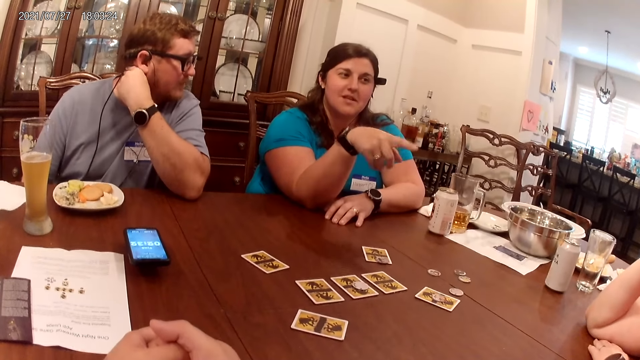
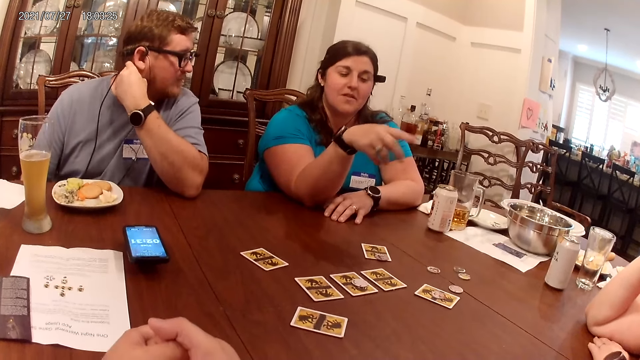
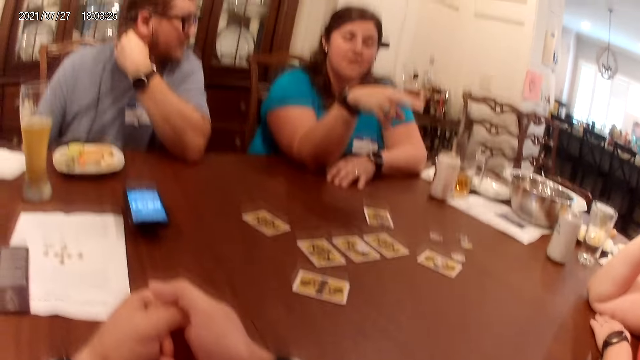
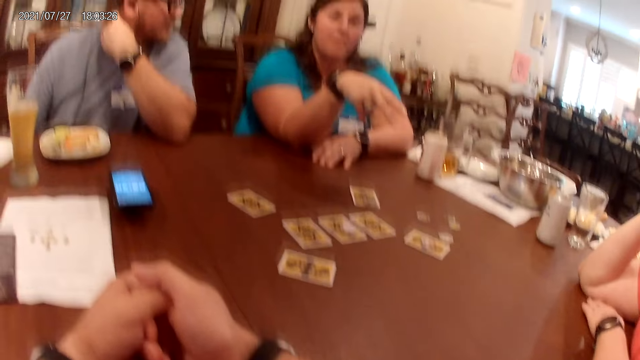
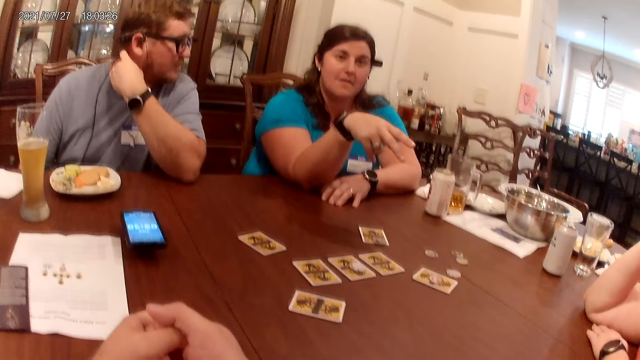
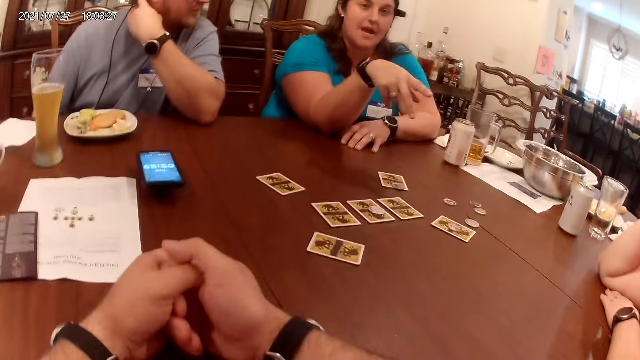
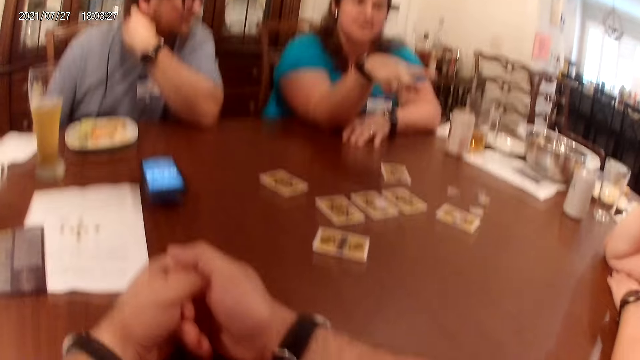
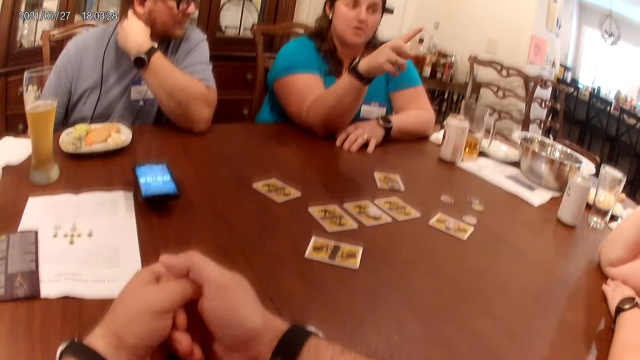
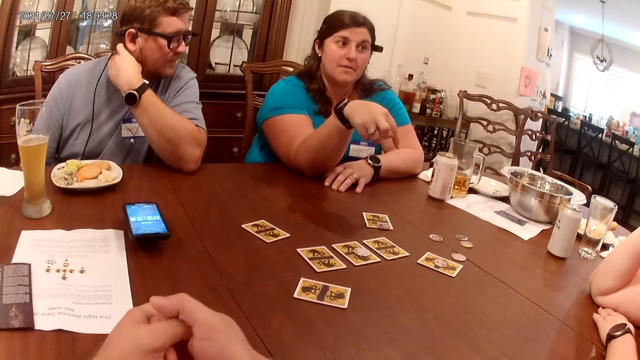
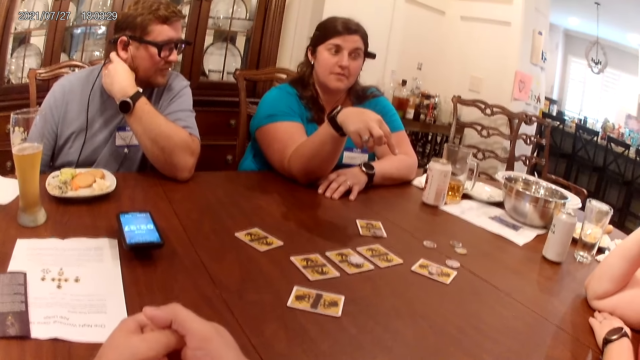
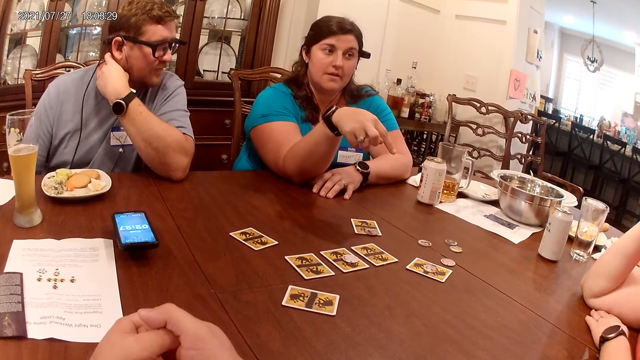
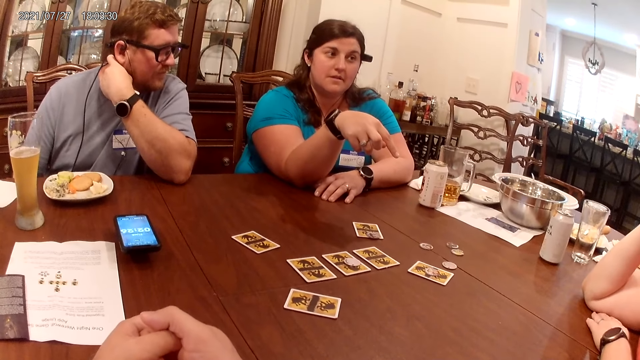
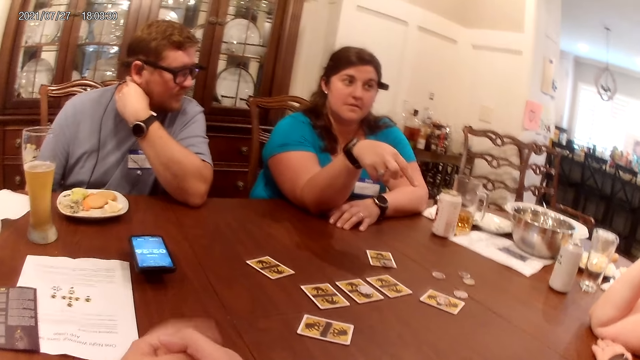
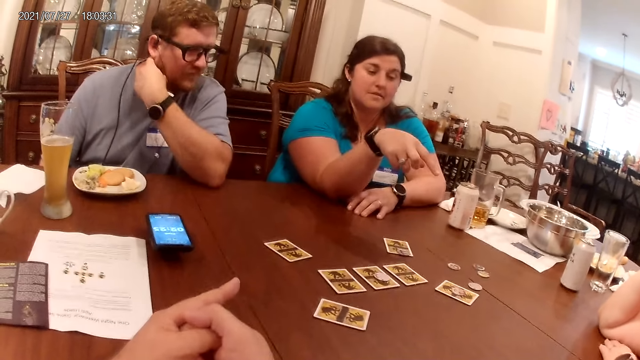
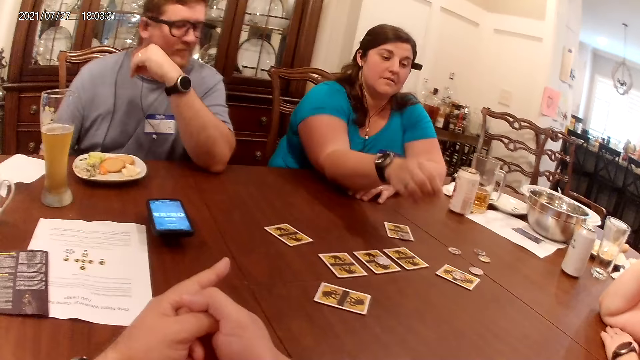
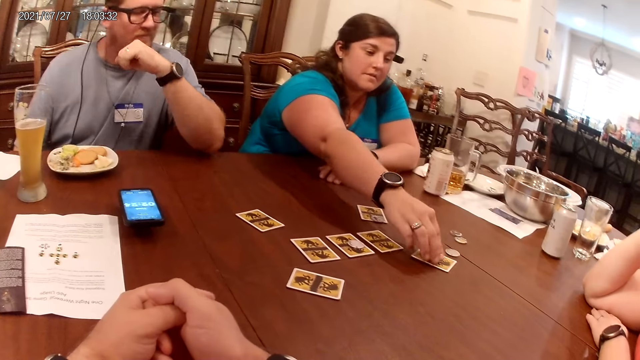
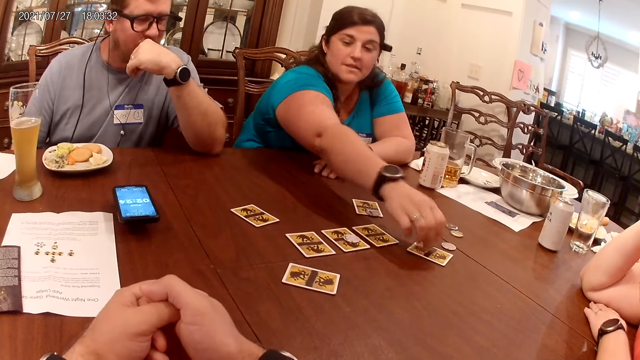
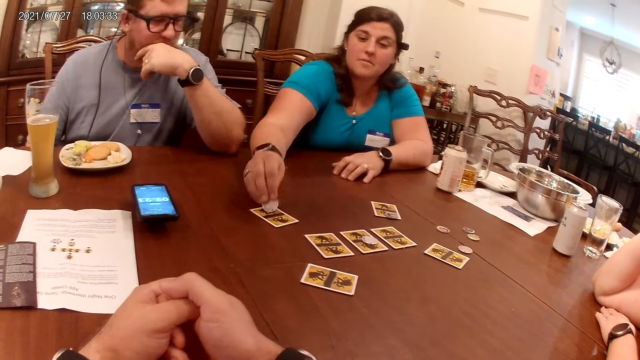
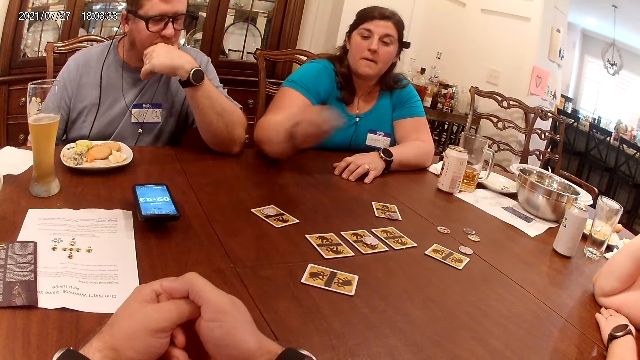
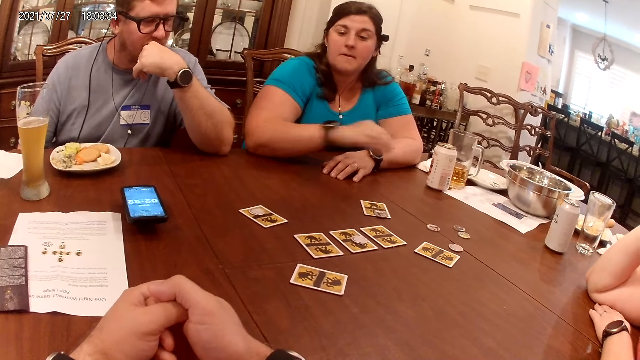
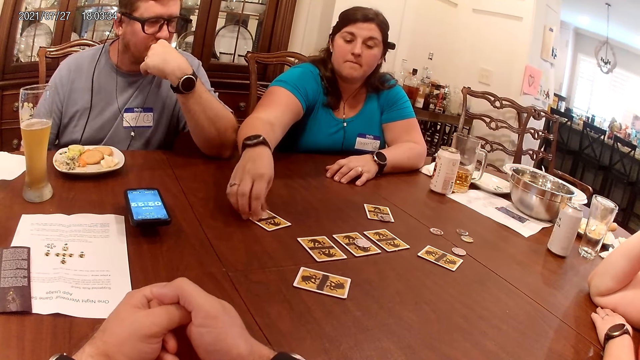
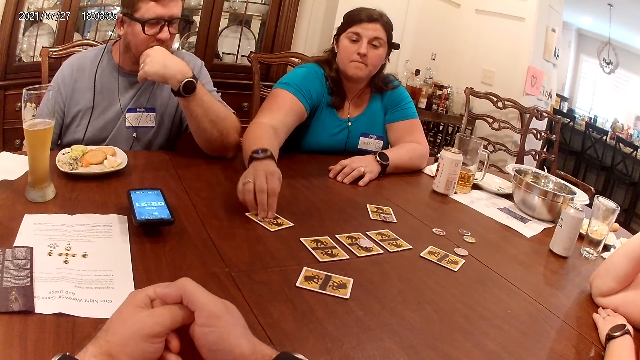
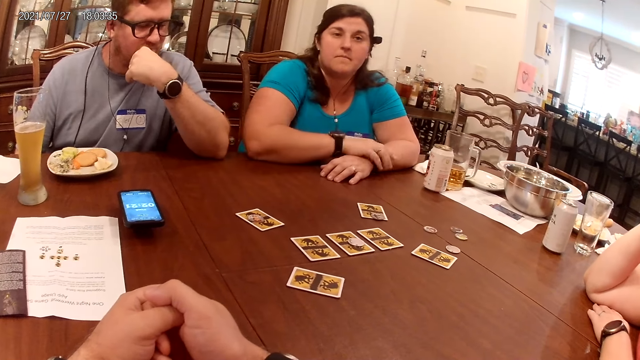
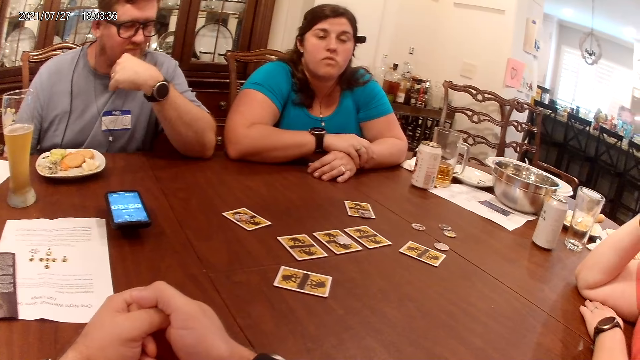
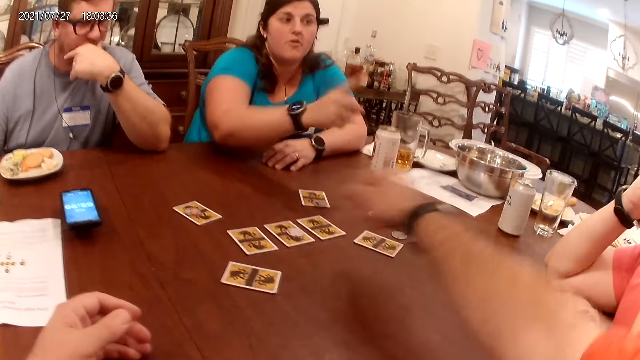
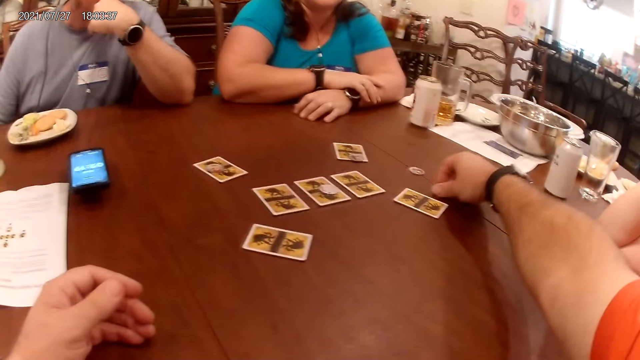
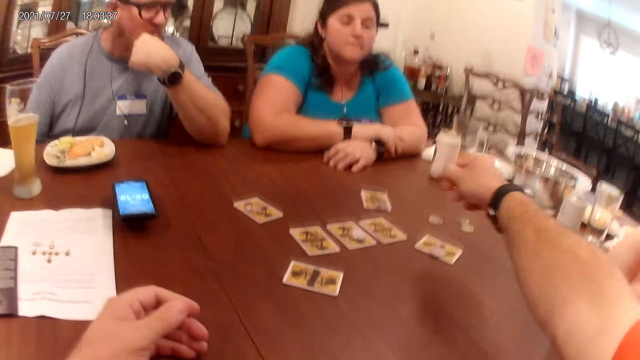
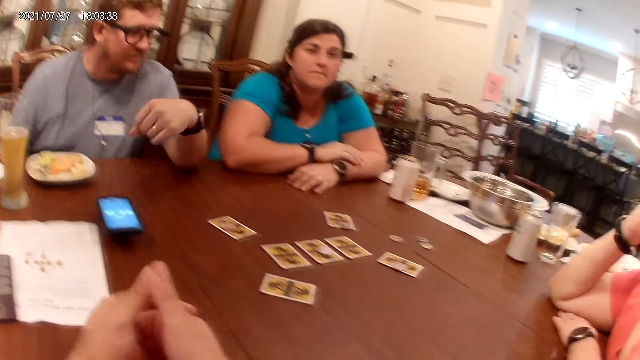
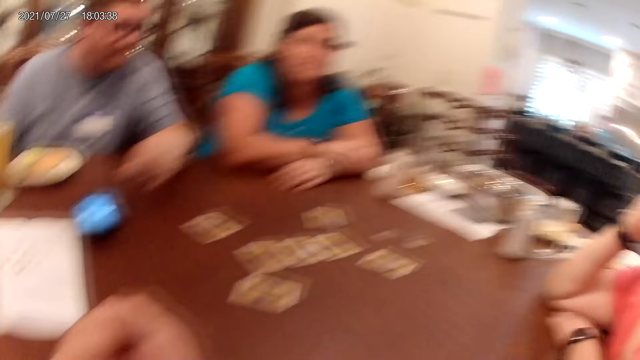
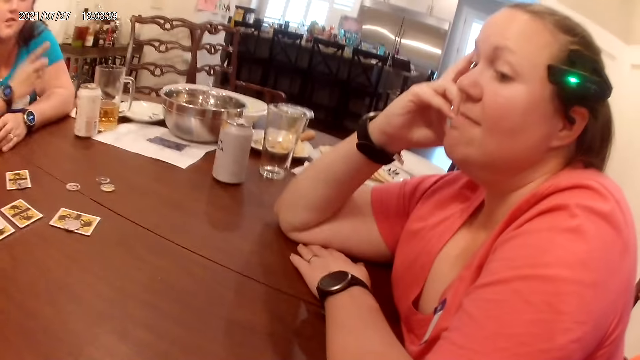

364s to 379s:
The camera wearer converses with a woman. The woman picks up the coin on the card on the table with her right hand. The woman drops the coin in her right hand on a card on the table. The woman turns the coin on the card with her right hand. The camera wearer converses with the woman. He picks up a coin on the table with his right hand. He drops the coin in his right hand on the card on the table.

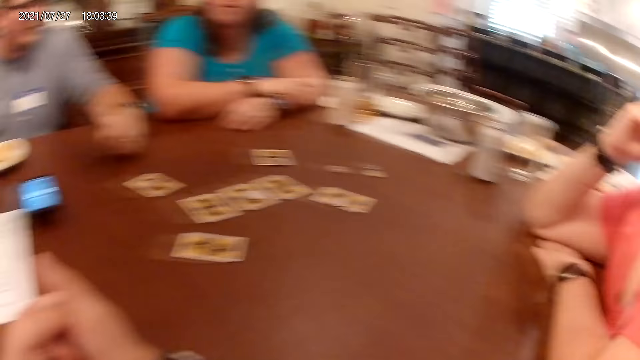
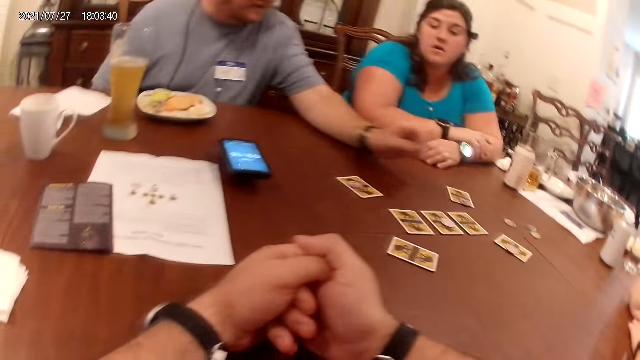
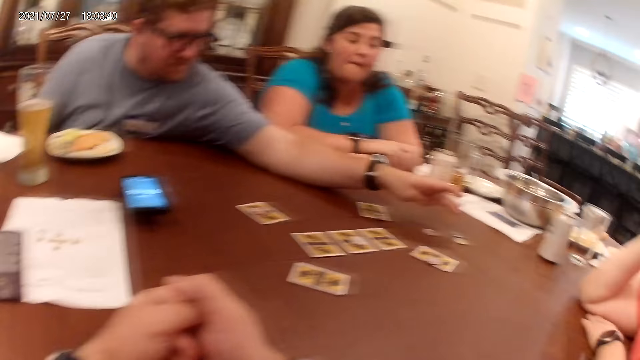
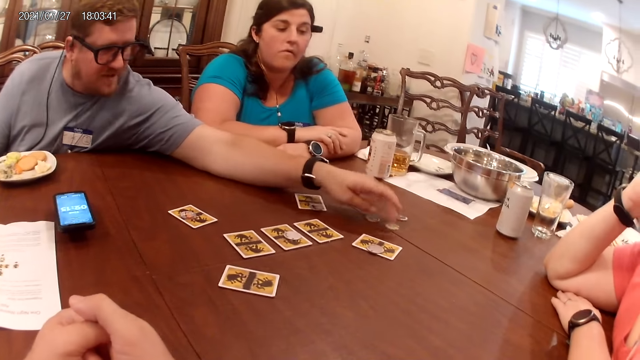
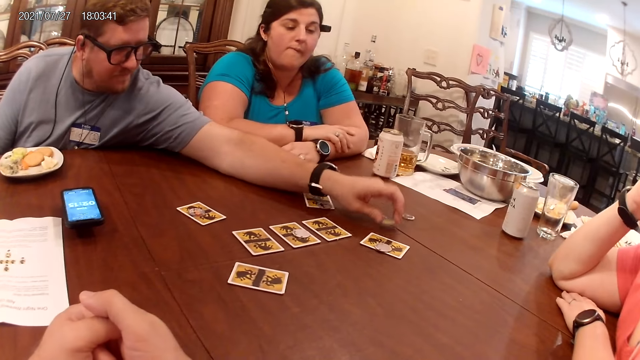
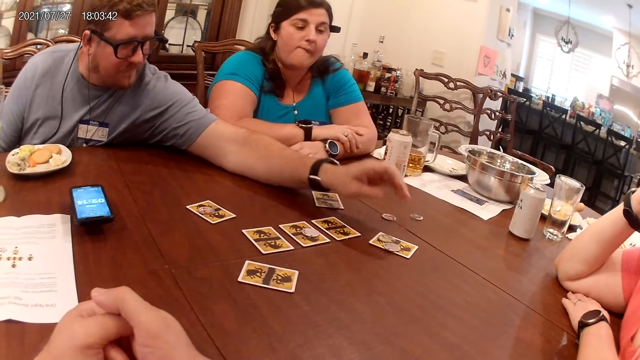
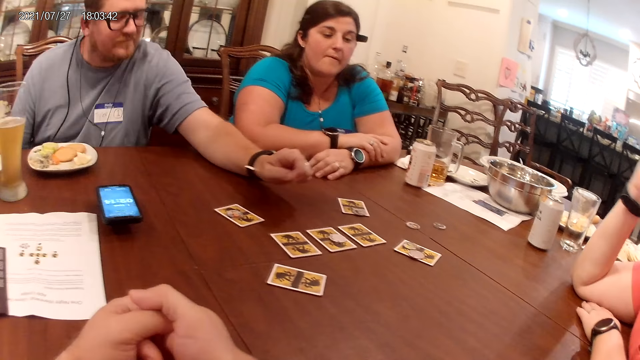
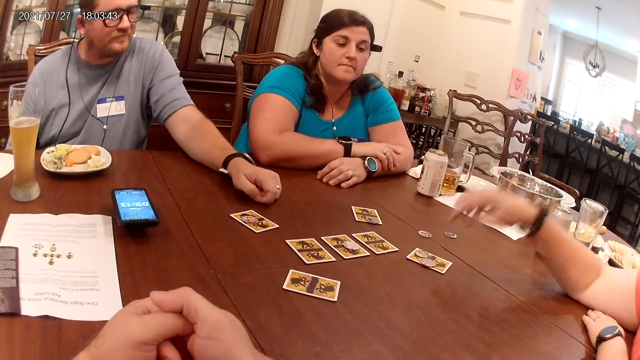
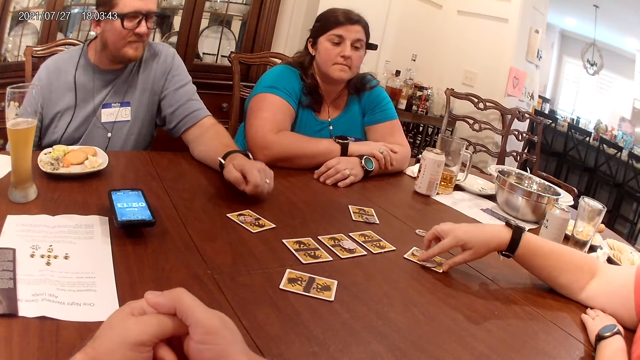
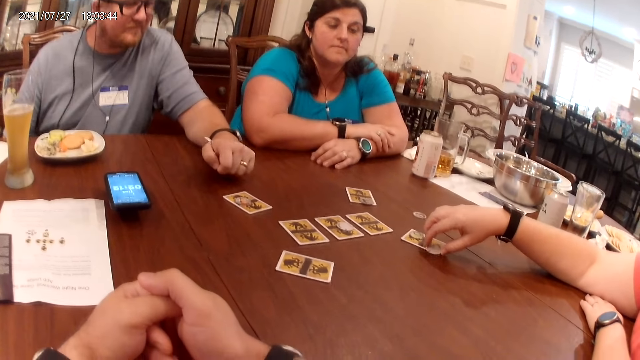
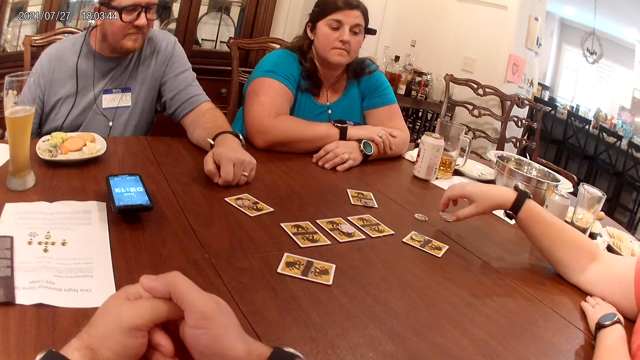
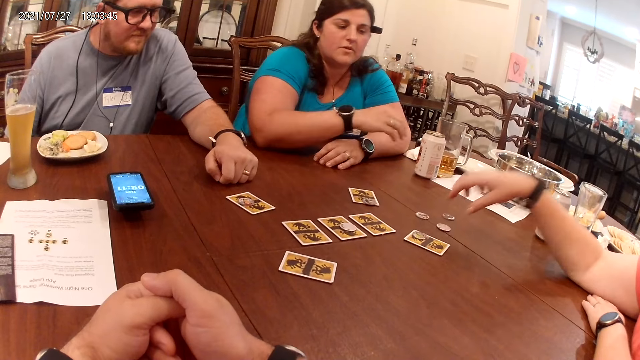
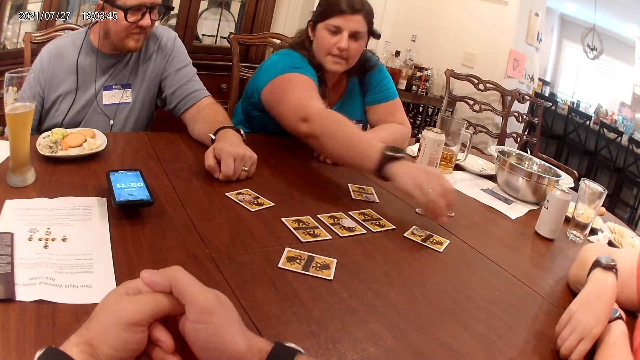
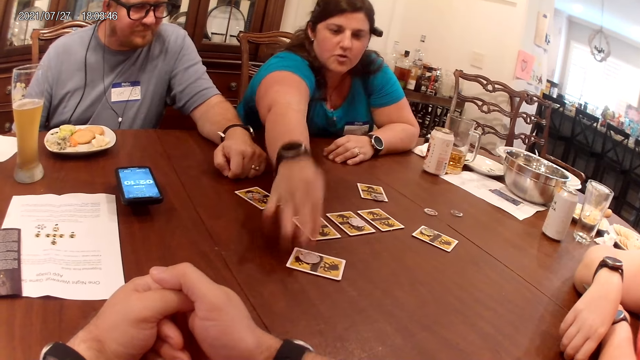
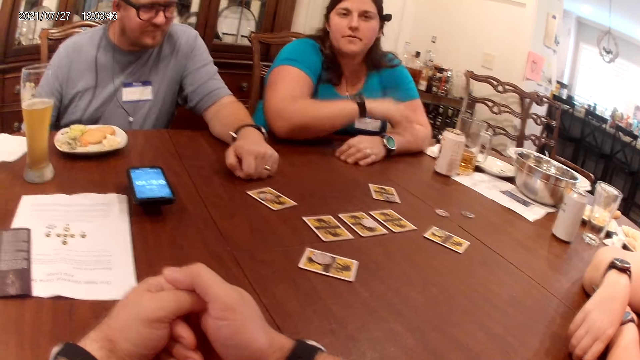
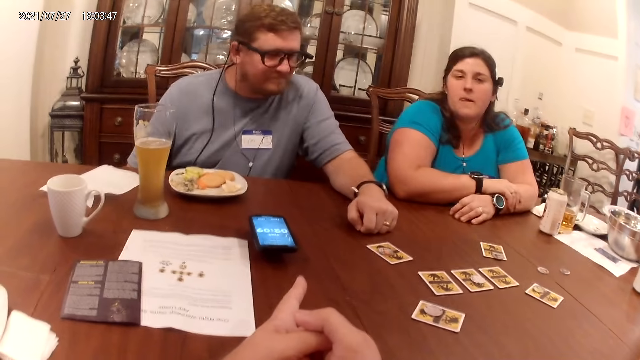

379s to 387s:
The camera wearer laughs at a woman. A man pulls a chip. The man picks up a coin on the table with his left hand. The man drops the coin in his left hand on the card on the table. Another woman removes a coin on the card with her right hand. The other woman drops the coin in her right hand on the table. The first woman picks up the coin on the table with her right hand. The first woman drops the coin in her right hand on a card on the table.
